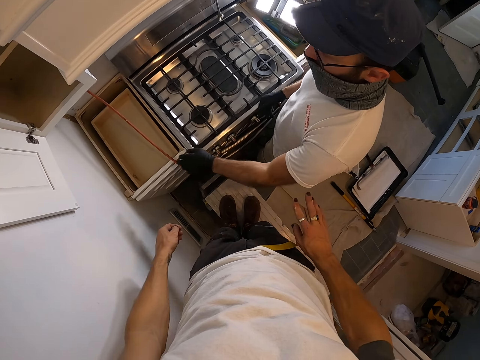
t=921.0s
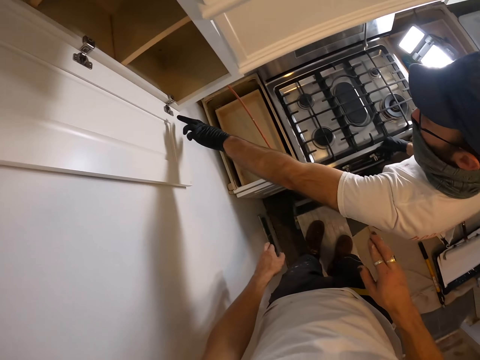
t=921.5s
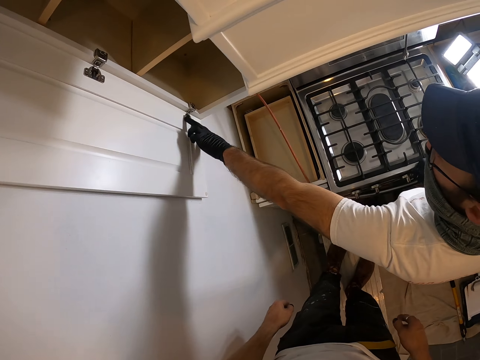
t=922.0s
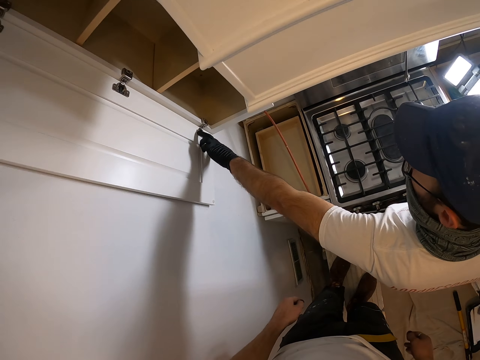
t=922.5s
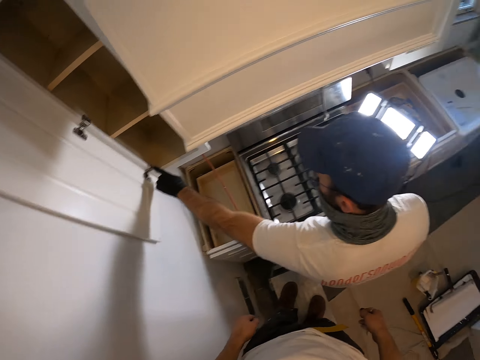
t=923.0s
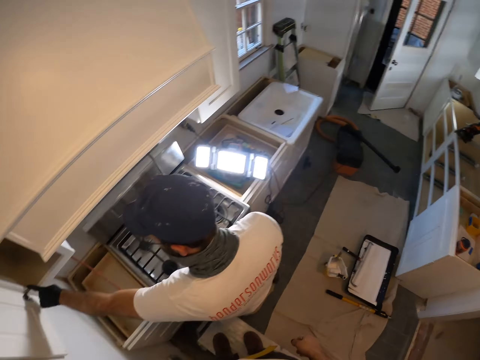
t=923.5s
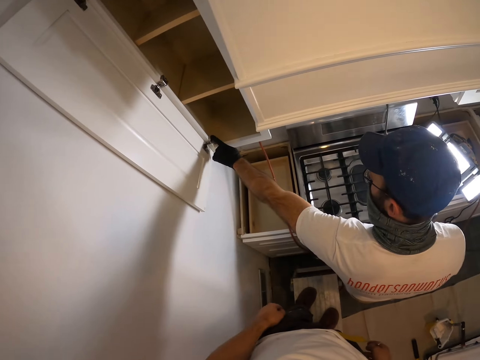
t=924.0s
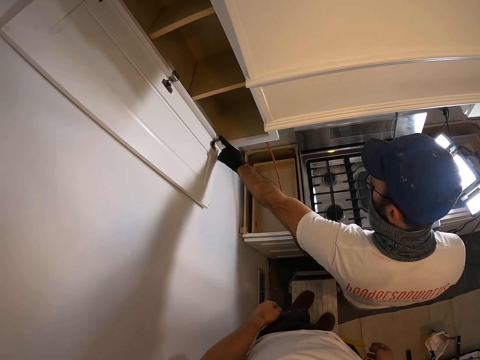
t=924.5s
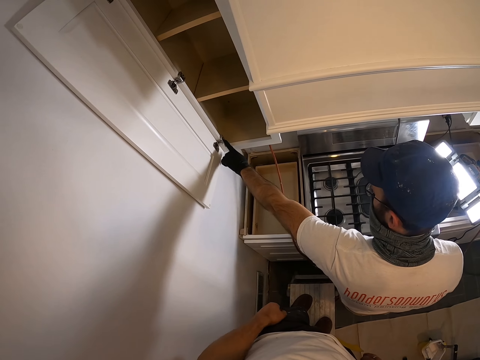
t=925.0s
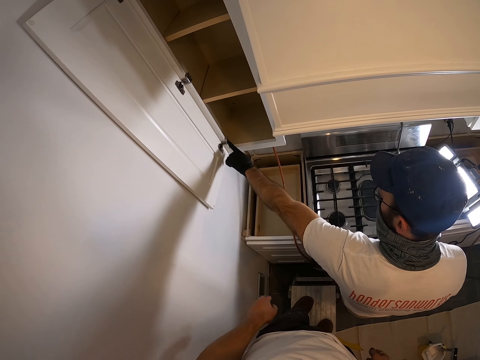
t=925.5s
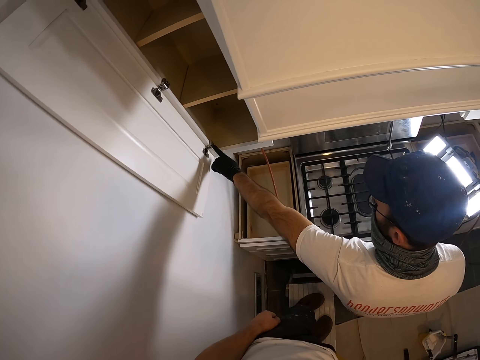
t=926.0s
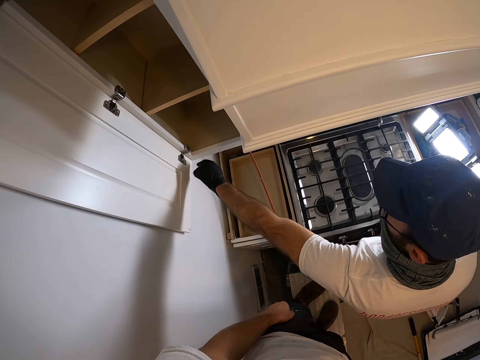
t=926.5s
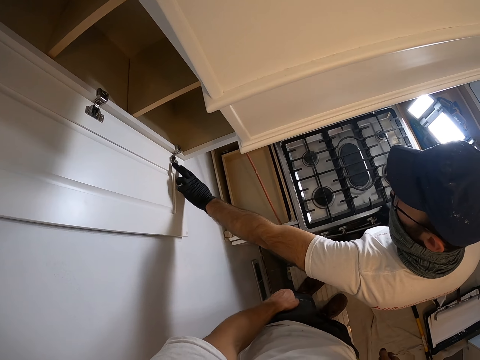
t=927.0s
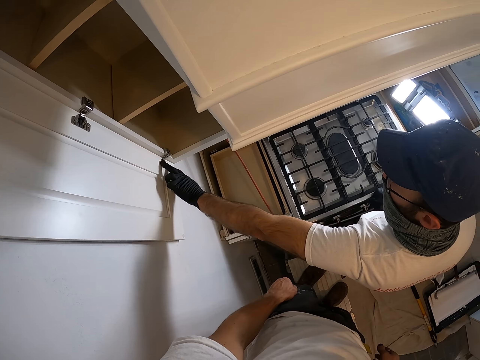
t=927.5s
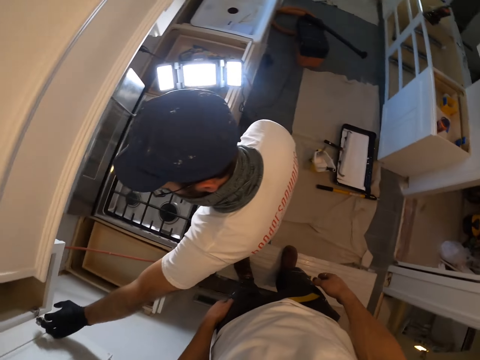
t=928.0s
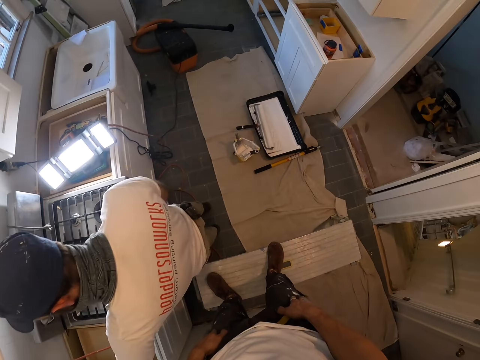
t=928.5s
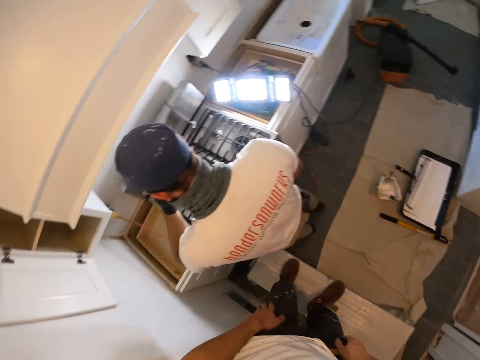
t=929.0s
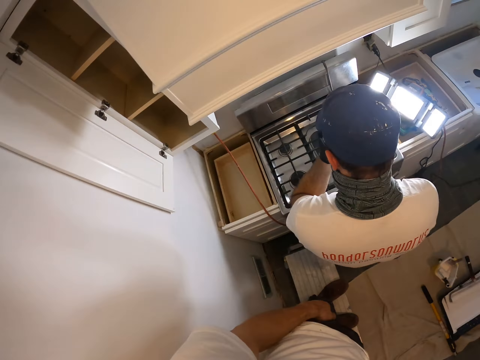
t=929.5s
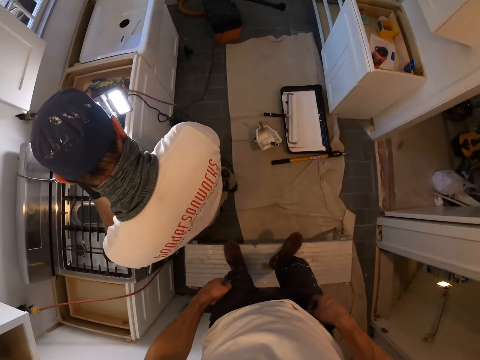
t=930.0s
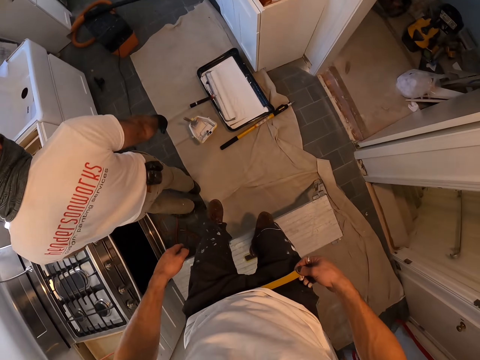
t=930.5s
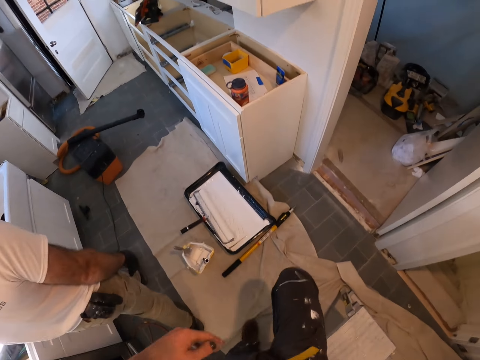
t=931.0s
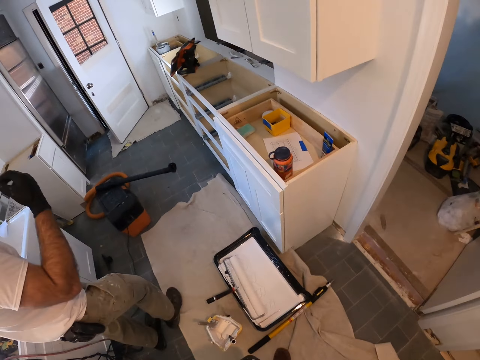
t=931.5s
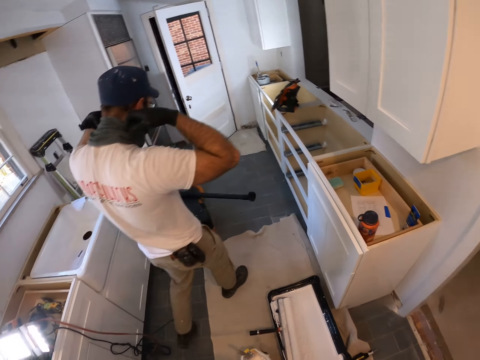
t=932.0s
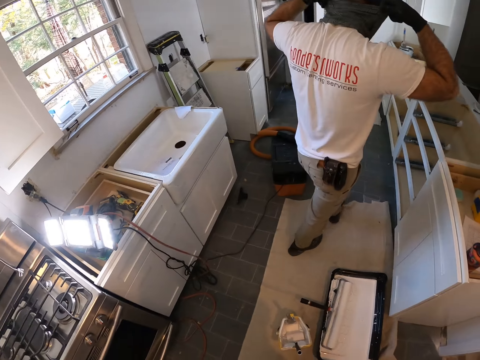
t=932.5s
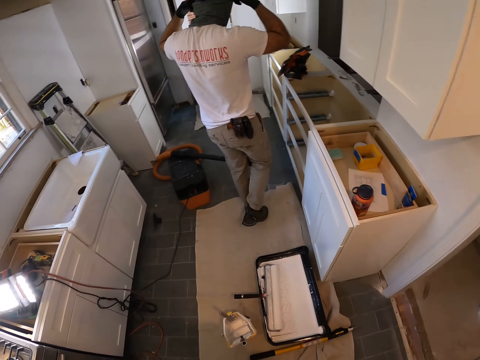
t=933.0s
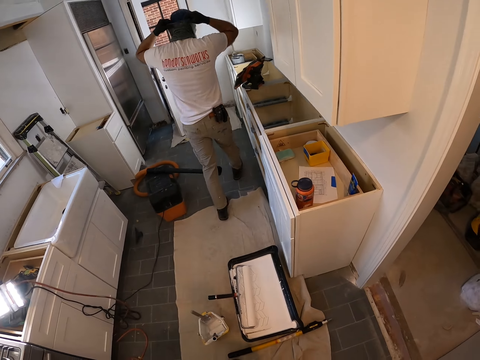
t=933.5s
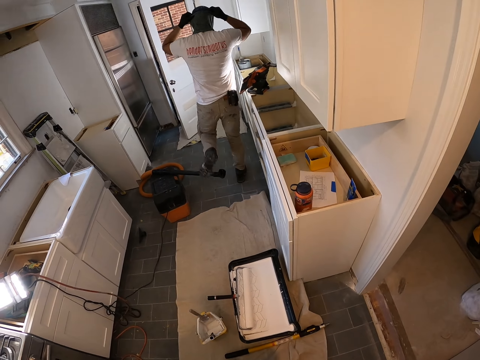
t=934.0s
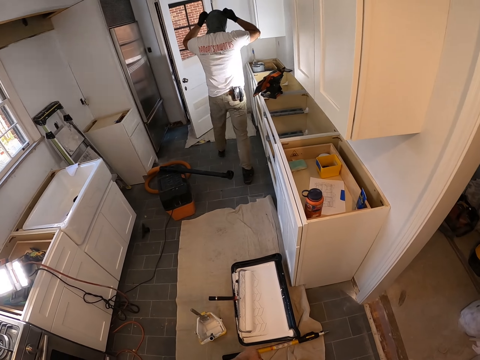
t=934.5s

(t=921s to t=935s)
A man points to the swing latch. The camera wearer touches the swing latch. They walk around the house. The man walks around the house.

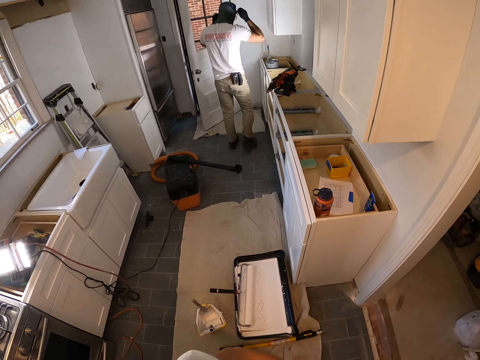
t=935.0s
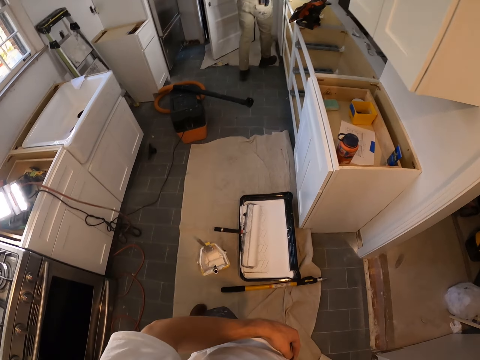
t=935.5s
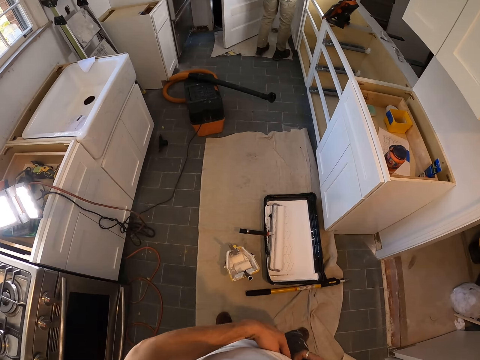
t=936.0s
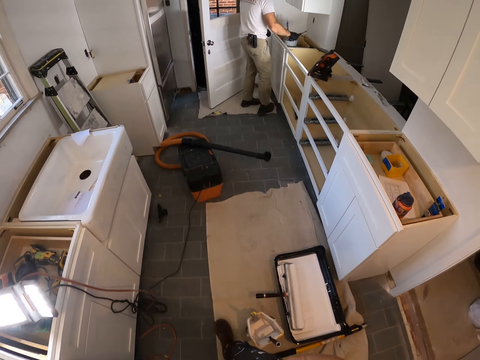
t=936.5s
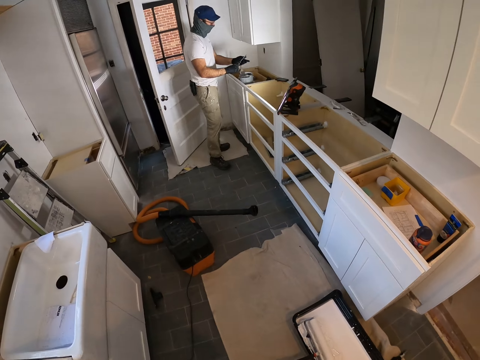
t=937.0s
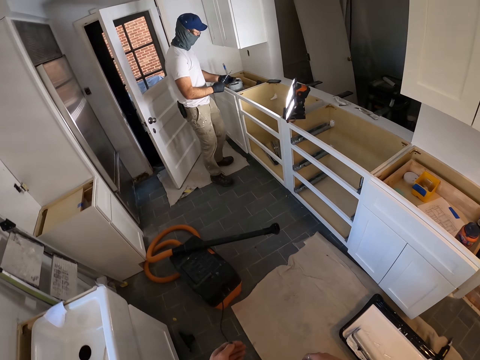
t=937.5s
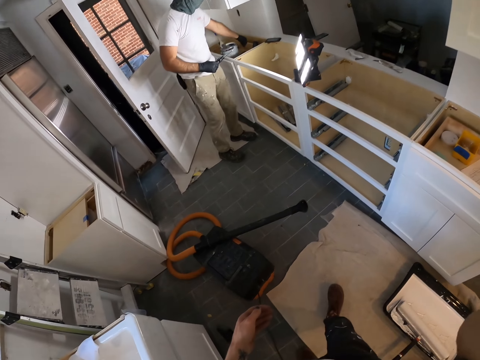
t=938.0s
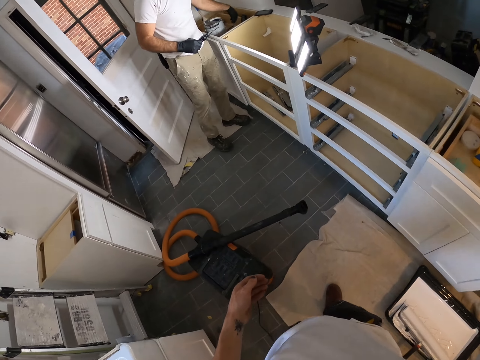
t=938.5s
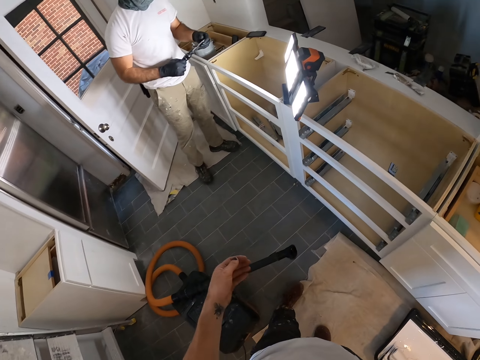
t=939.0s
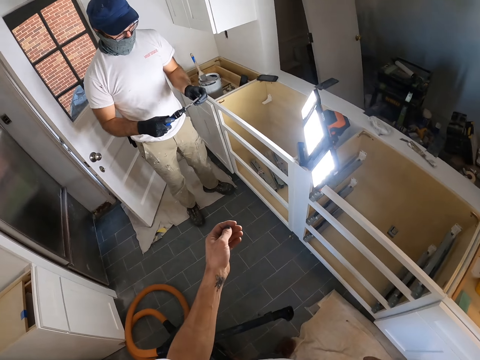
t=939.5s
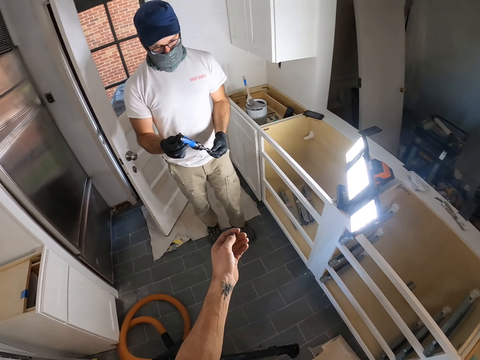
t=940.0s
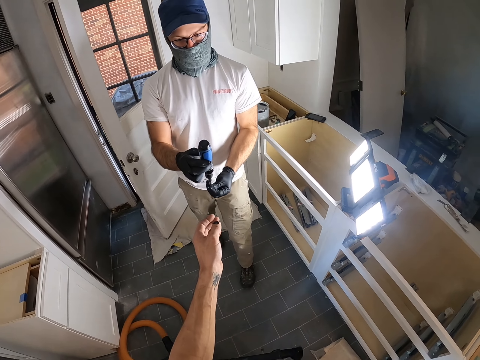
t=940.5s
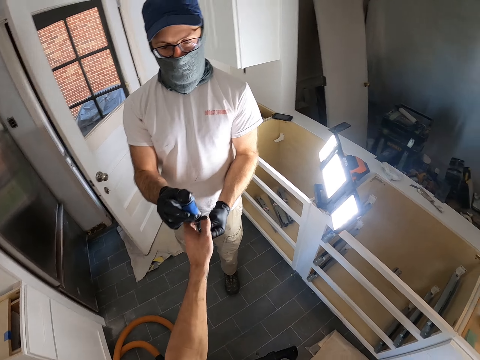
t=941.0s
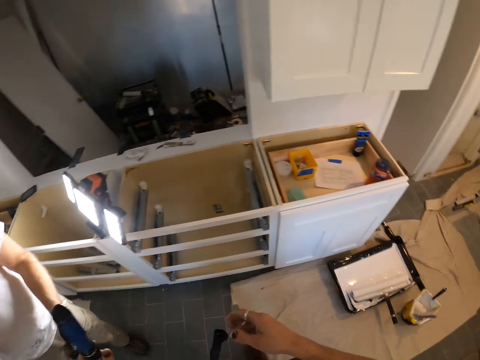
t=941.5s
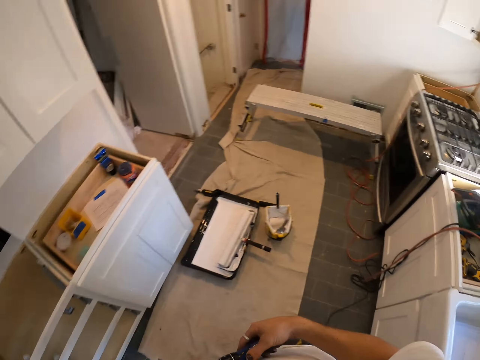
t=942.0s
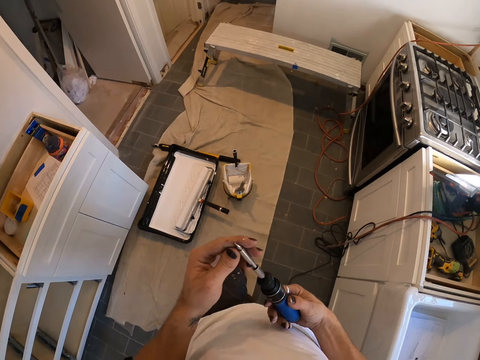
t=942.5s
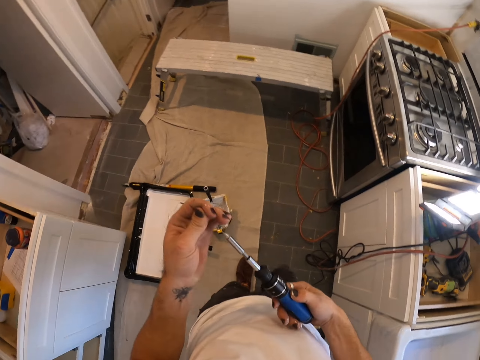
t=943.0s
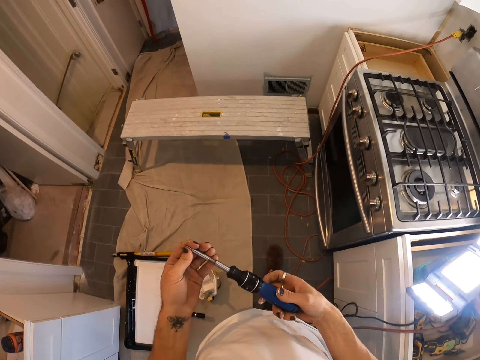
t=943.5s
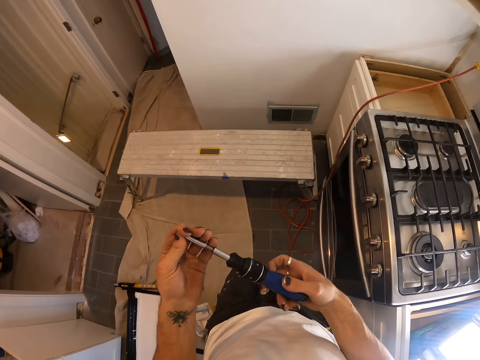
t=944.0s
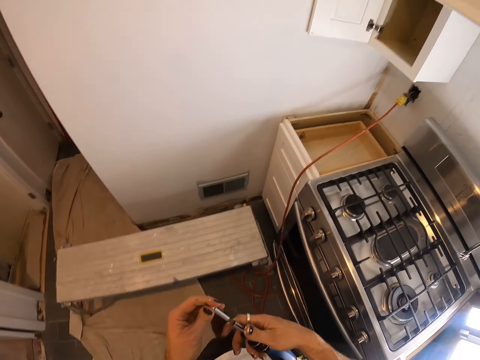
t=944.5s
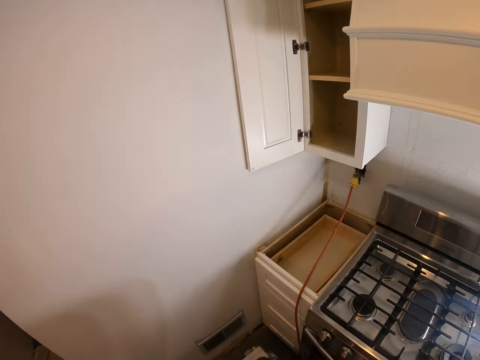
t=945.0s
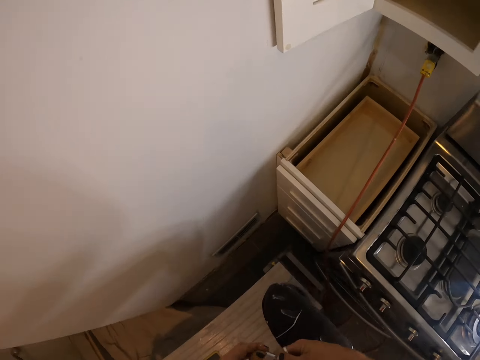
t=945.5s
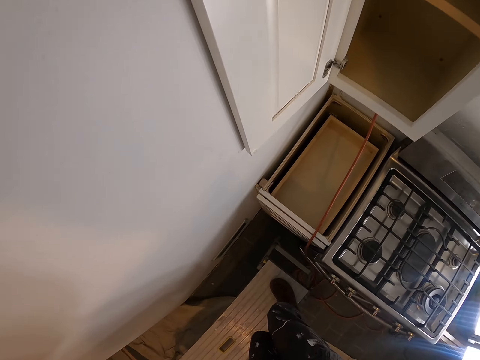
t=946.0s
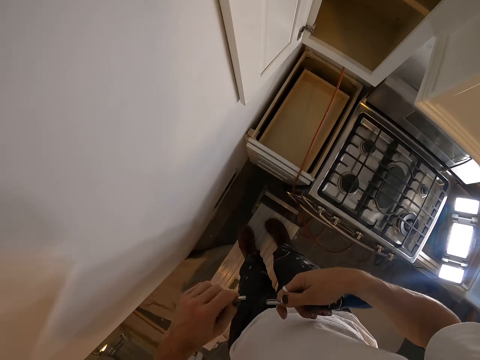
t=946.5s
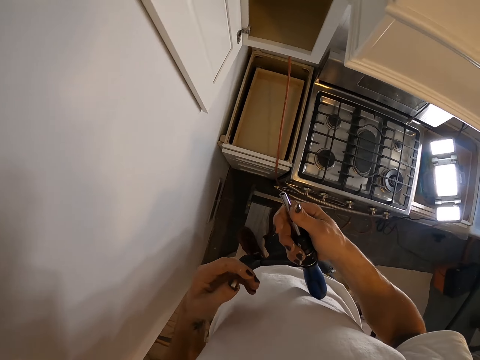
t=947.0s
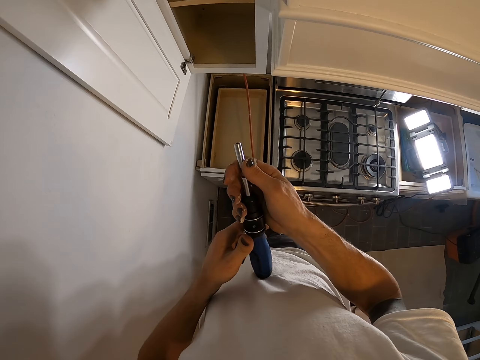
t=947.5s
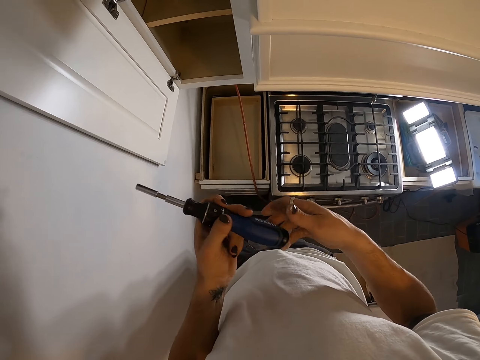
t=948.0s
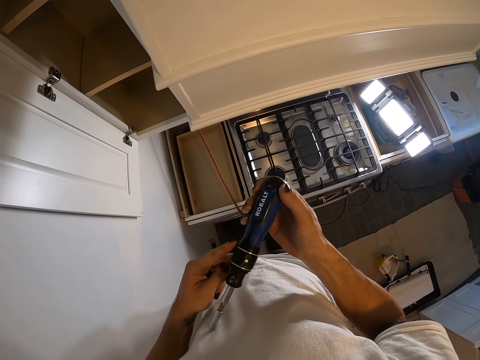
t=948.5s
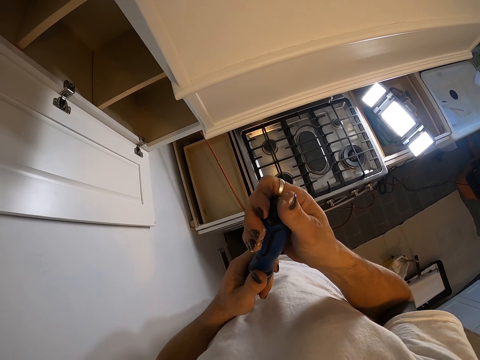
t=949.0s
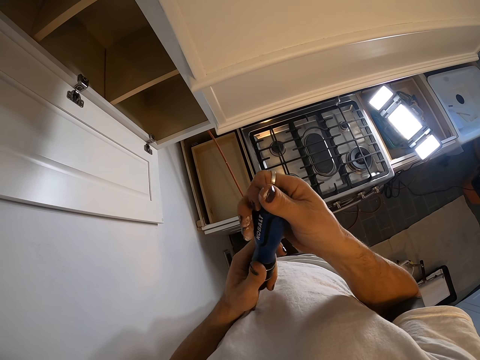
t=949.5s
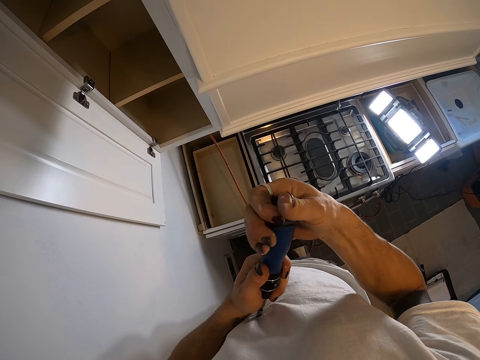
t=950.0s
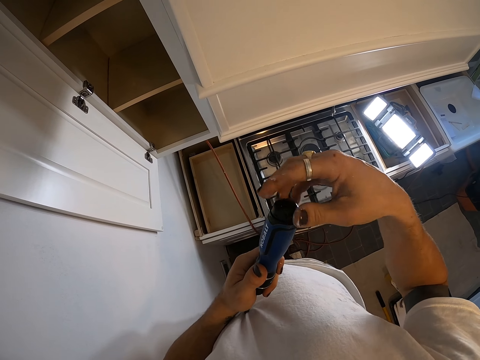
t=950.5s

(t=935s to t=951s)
The camera wearer picks a screwdriver. A man hands over the screwdriver to the camera wearer. The camera wearer takes a tester from the man. They adjust the screwdriver. They open the screwdriver from behind.
